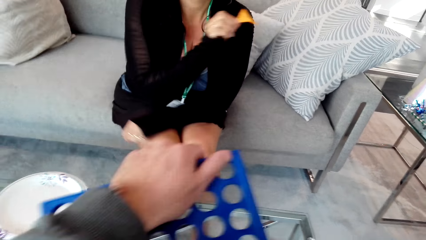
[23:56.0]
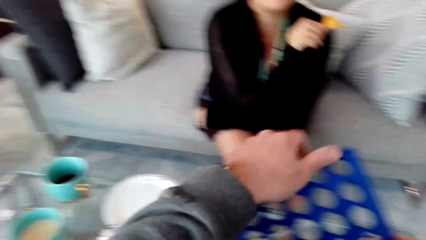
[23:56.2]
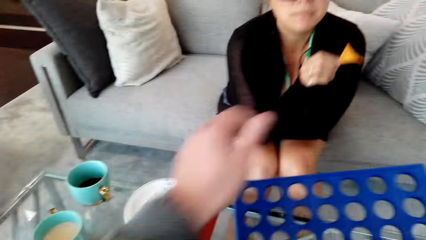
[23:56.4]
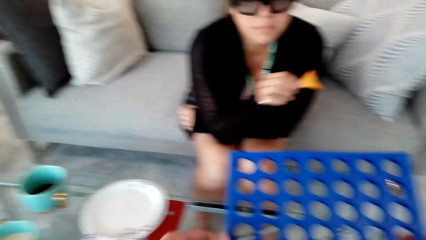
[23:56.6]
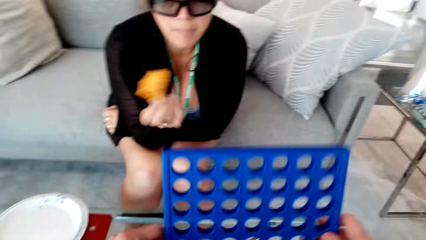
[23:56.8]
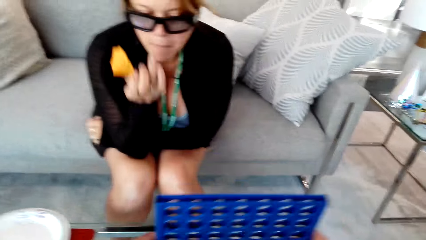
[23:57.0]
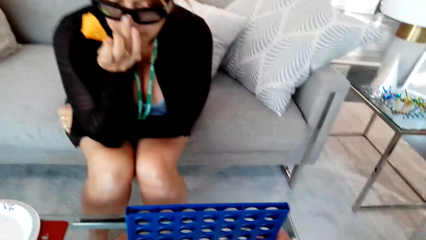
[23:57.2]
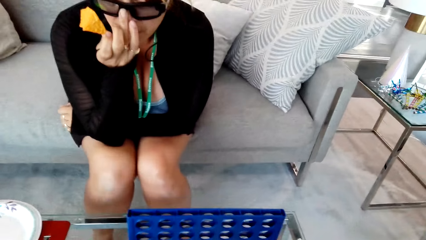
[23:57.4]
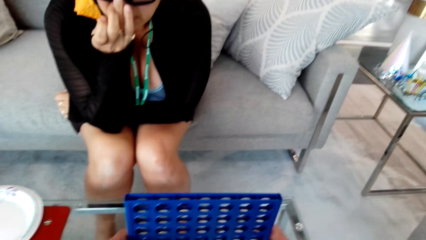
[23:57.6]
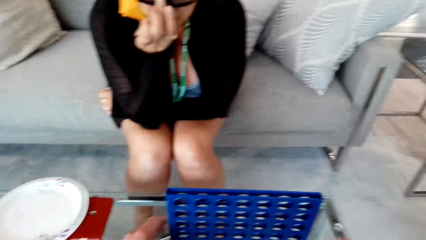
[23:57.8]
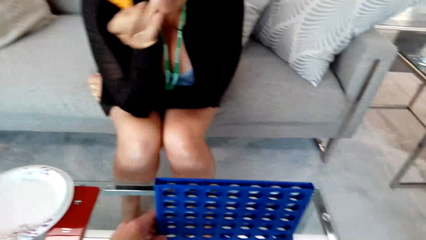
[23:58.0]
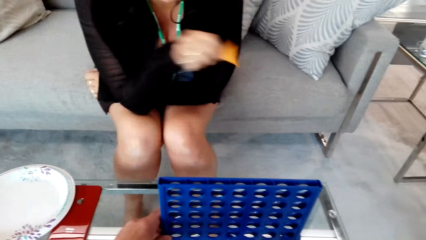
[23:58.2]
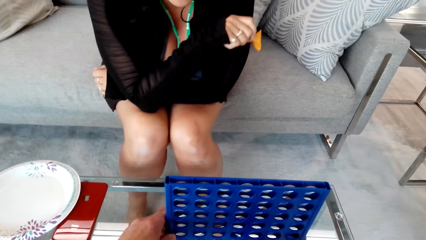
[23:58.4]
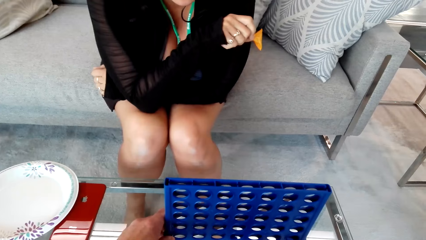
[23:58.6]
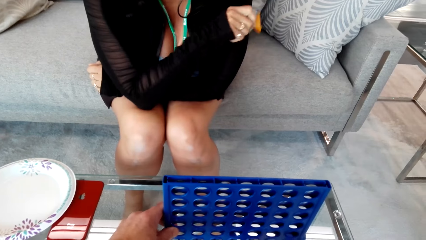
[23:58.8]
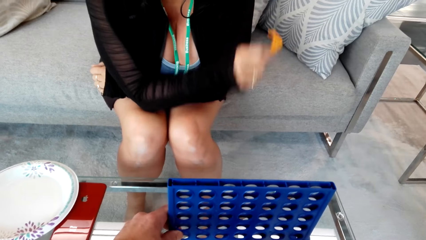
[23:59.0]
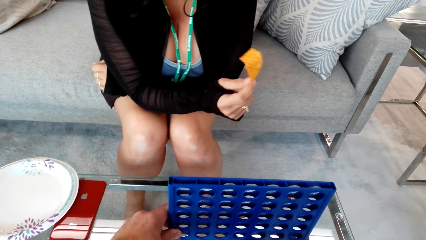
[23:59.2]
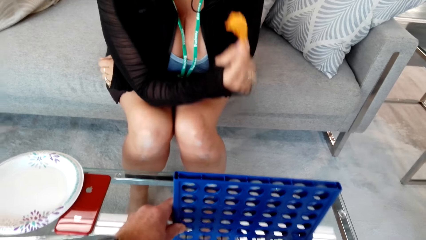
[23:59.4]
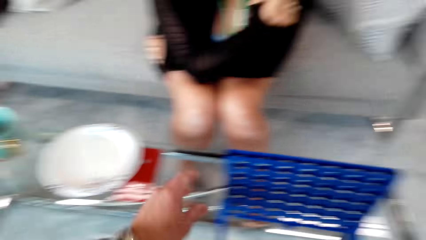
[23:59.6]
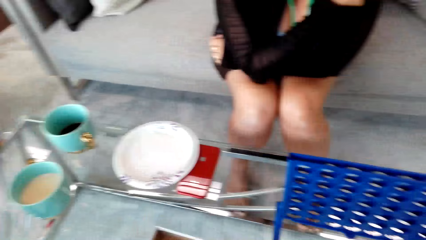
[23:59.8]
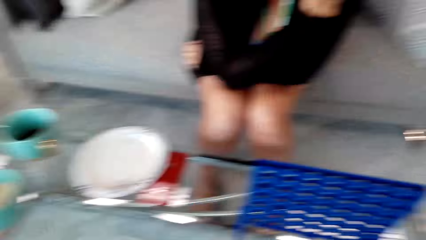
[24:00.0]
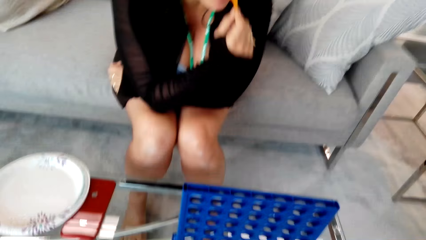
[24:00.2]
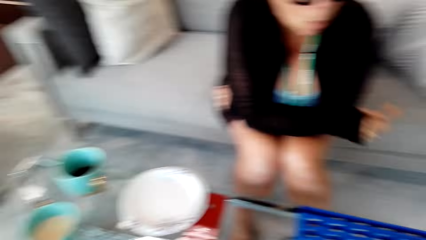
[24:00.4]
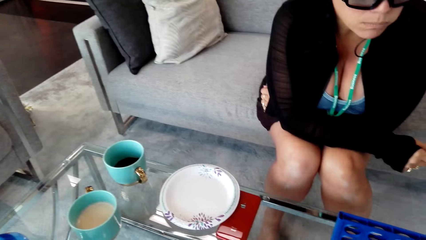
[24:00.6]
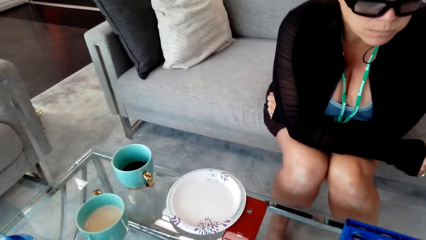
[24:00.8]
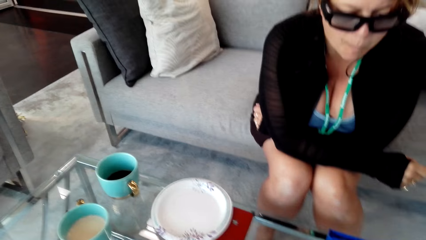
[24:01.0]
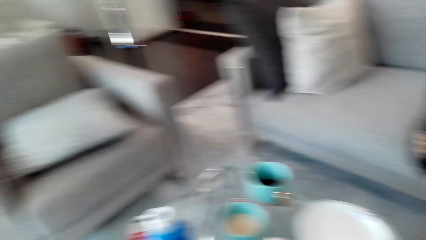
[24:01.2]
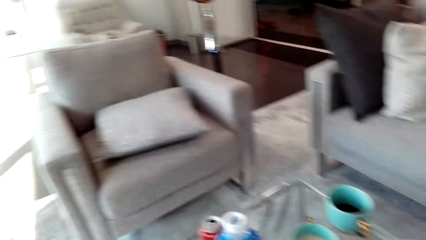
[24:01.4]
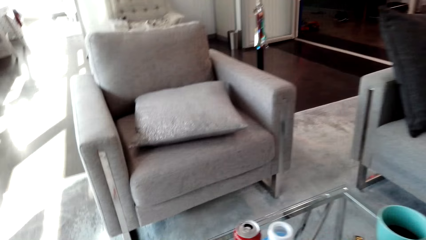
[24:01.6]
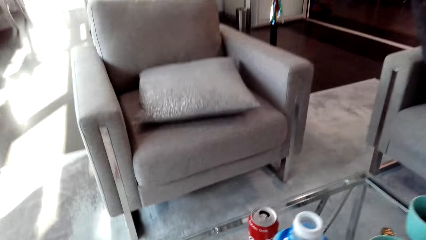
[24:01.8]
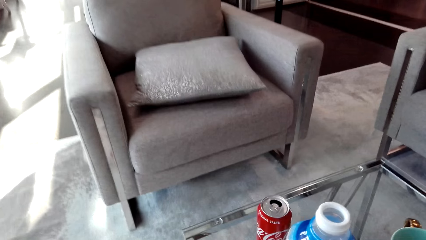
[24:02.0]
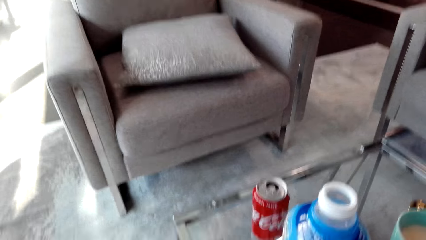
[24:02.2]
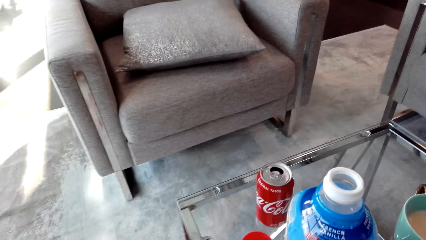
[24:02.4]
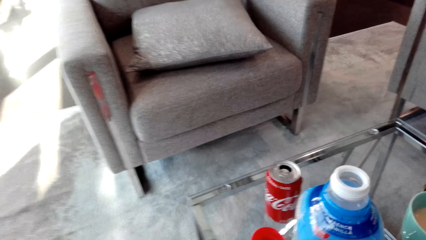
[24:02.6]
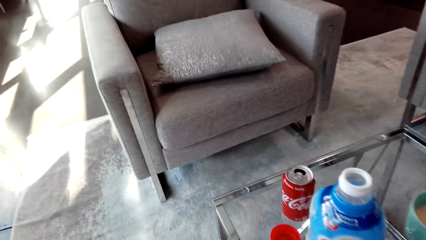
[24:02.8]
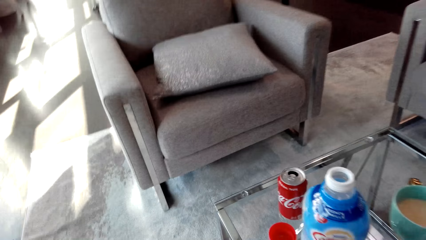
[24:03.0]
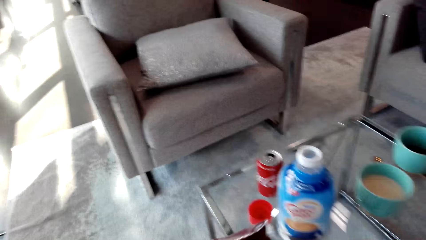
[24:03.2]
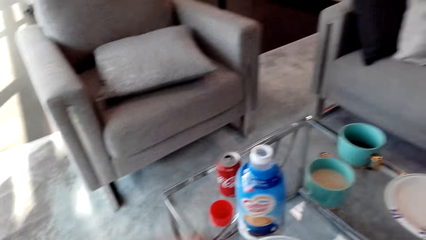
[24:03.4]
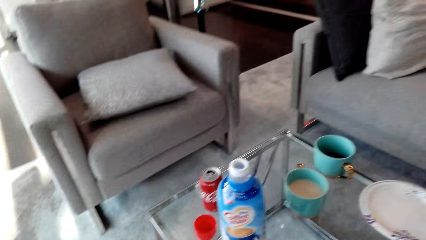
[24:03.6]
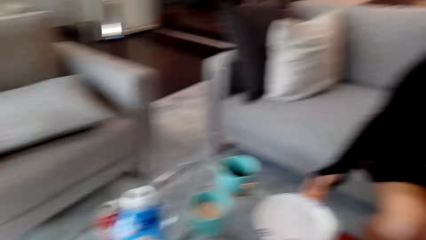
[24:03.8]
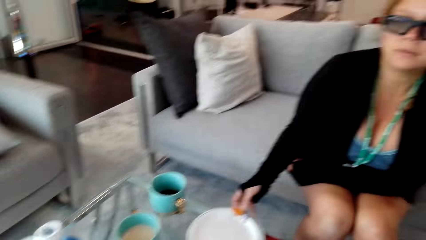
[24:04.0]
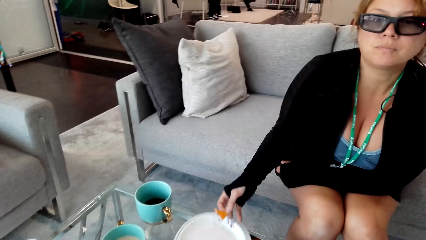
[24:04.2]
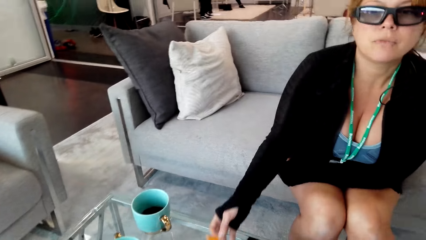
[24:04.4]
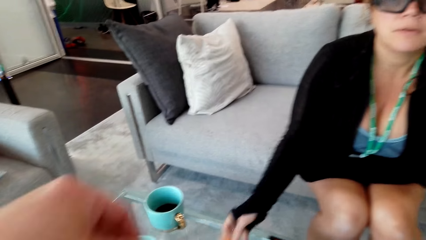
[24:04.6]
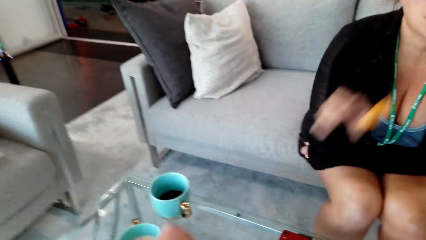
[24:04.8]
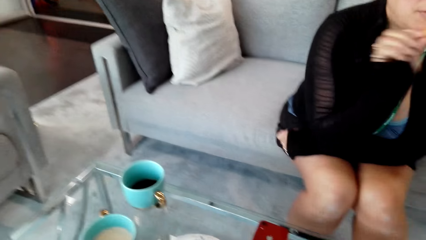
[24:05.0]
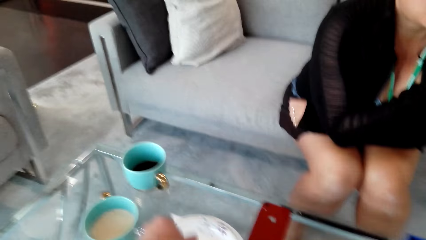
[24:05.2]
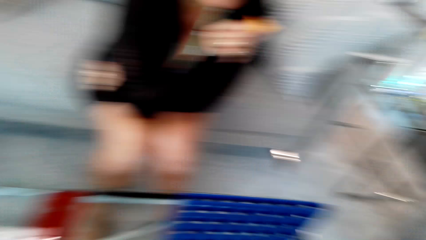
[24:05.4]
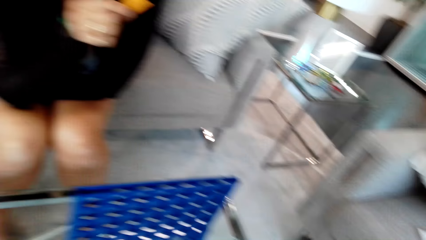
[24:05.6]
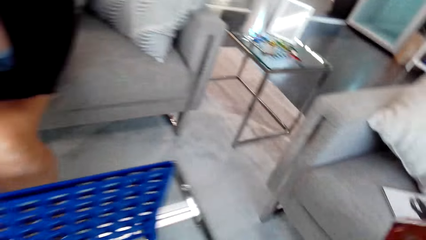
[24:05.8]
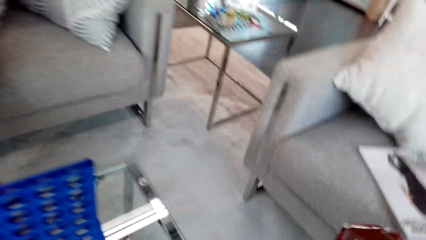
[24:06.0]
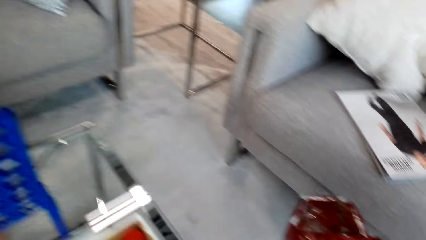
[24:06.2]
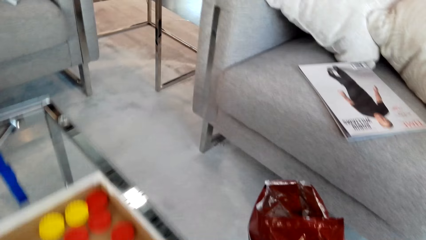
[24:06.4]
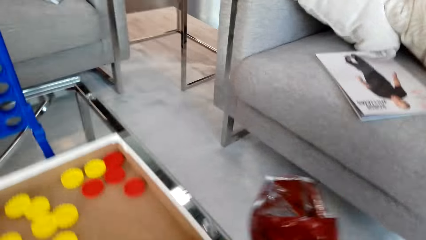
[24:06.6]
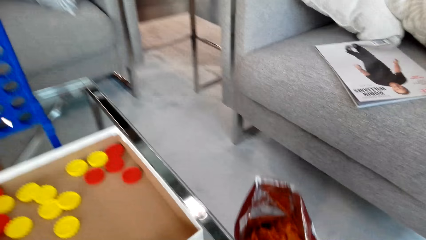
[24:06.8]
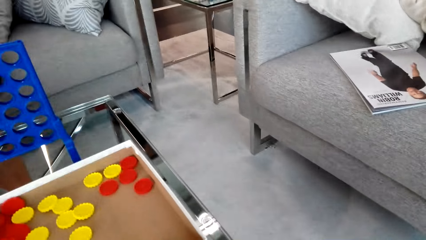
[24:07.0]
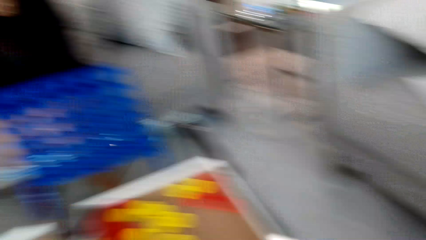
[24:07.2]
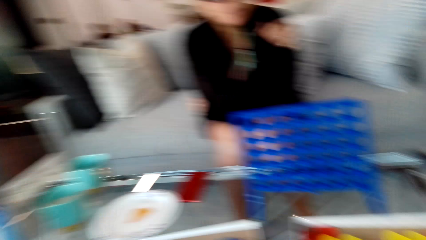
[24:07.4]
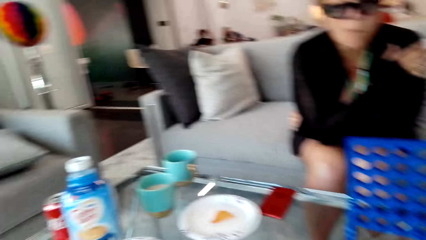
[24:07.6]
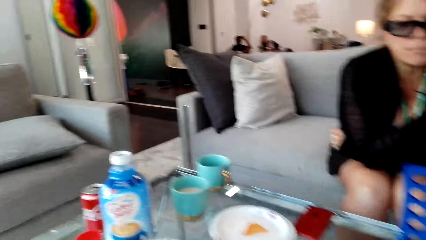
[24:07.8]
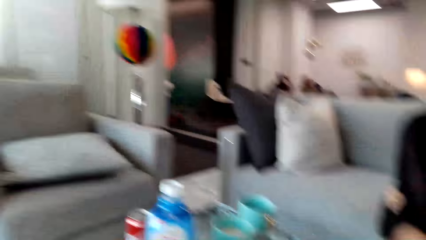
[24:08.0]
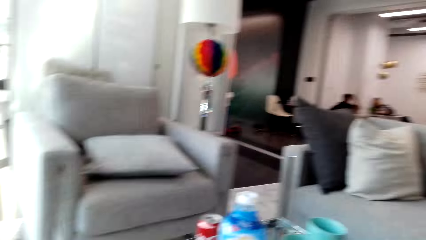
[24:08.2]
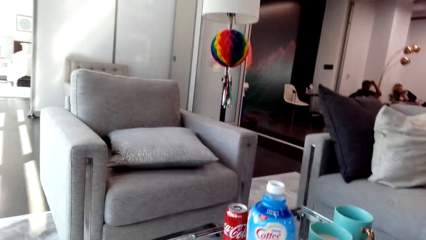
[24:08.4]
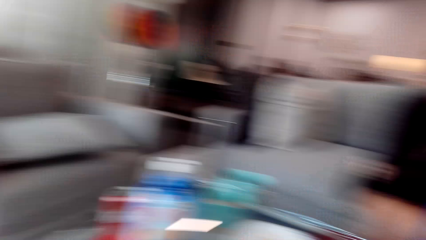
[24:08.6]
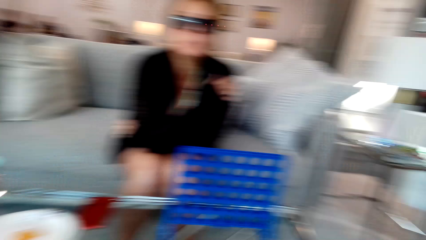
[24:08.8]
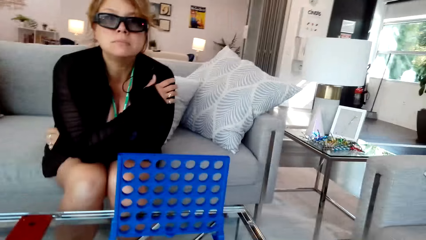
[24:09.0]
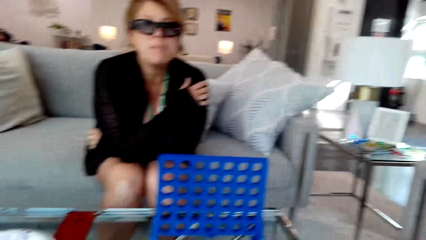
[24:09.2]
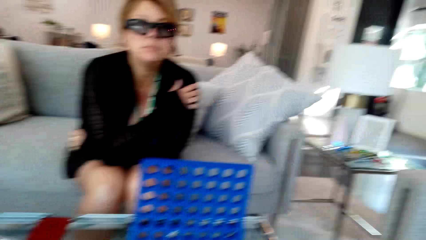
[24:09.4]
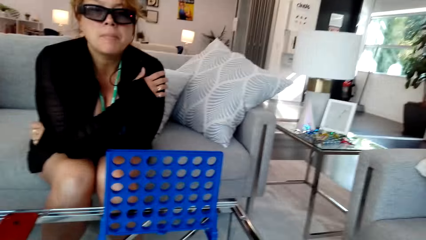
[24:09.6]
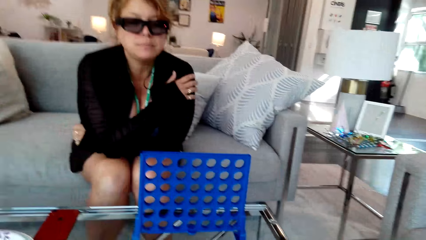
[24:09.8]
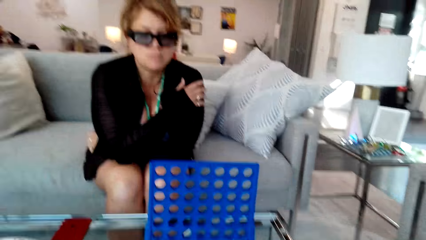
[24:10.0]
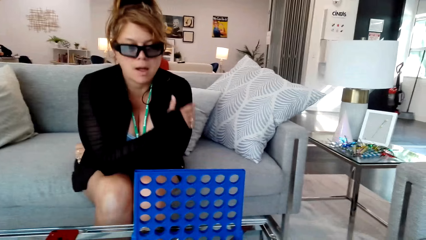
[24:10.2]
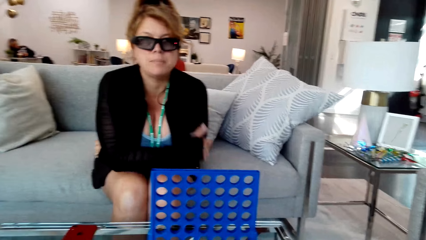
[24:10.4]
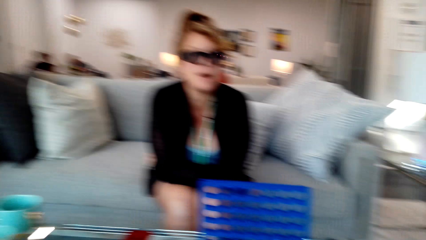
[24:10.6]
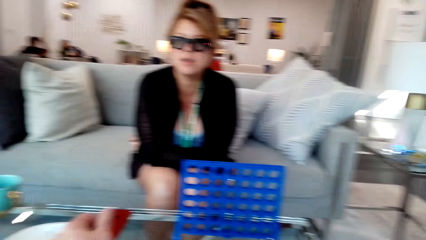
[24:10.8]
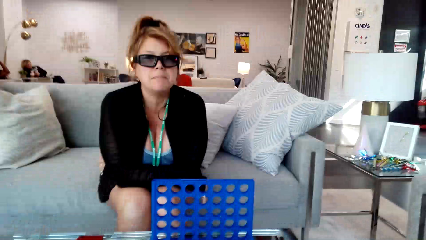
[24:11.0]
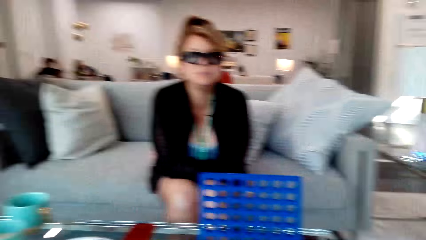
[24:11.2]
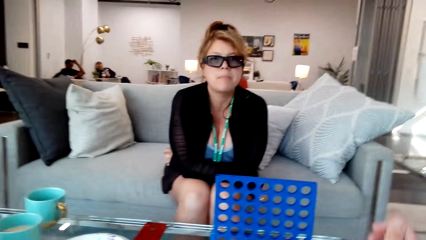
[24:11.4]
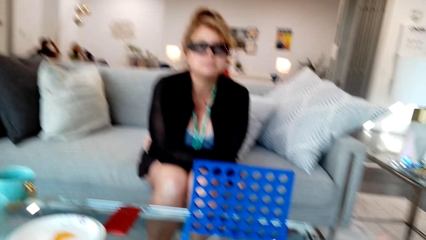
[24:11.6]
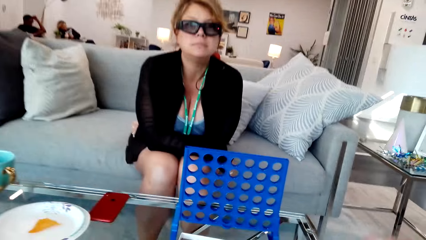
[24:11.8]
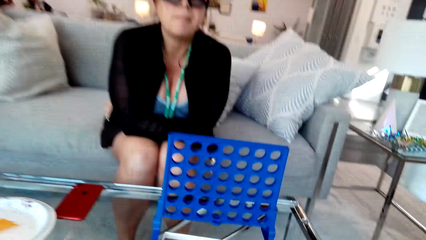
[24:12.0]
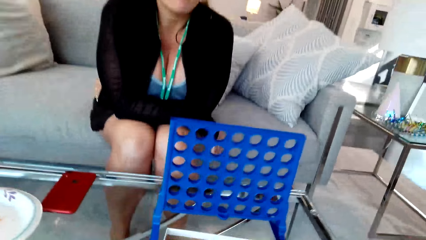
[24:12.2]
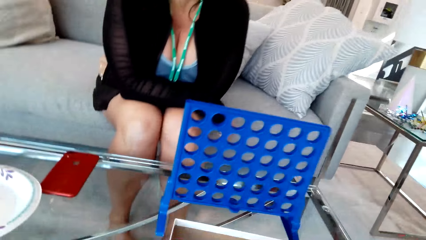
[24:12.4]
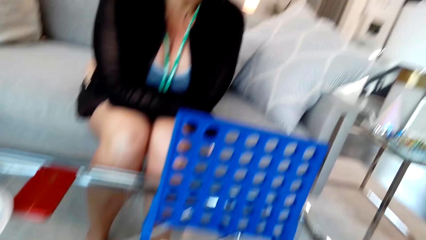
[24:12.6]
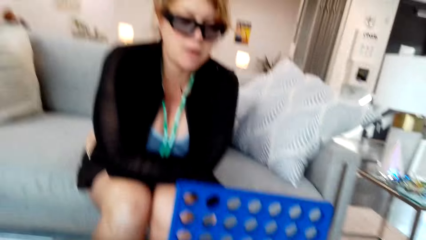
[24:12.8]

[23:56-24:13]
The camera wearer puts the grid on the table. The woman touches the face. The camera wearer converses with the woman. They touch something. They put the box with the disc on the table. They converse with the woman.
